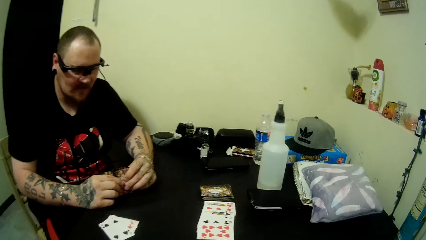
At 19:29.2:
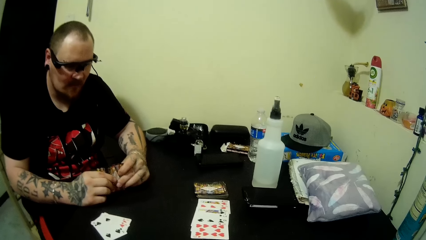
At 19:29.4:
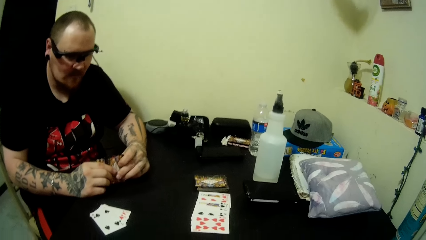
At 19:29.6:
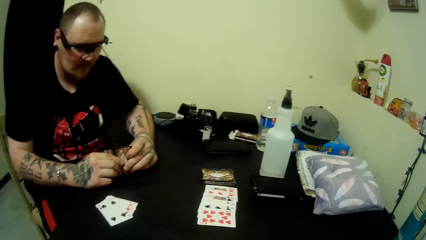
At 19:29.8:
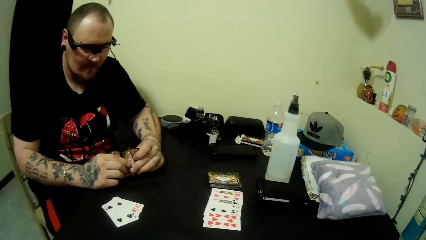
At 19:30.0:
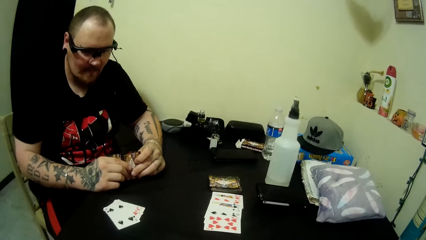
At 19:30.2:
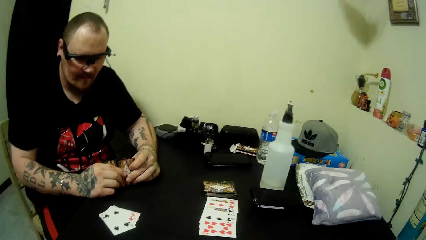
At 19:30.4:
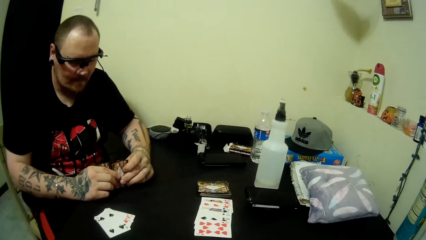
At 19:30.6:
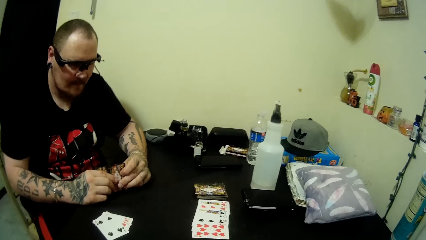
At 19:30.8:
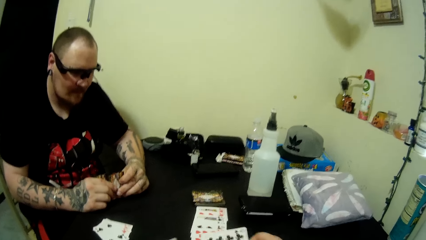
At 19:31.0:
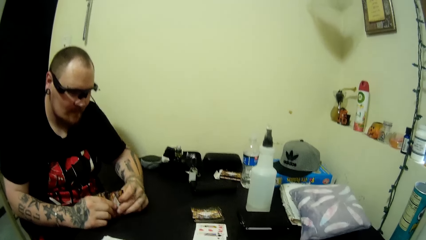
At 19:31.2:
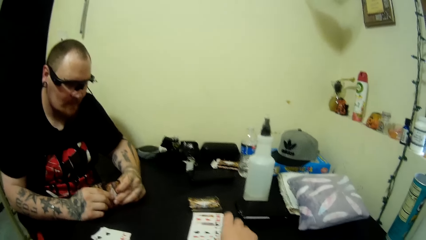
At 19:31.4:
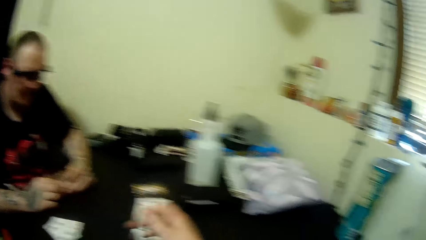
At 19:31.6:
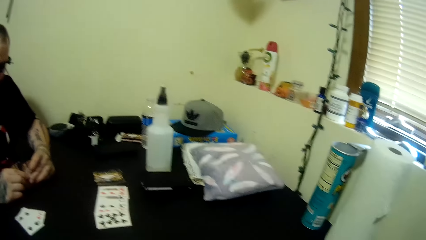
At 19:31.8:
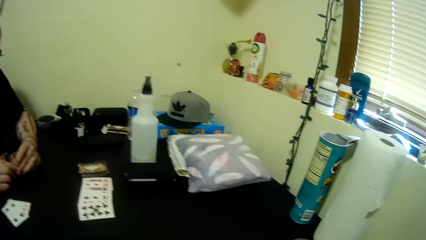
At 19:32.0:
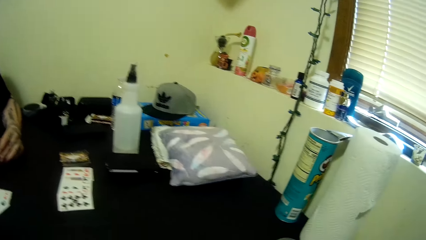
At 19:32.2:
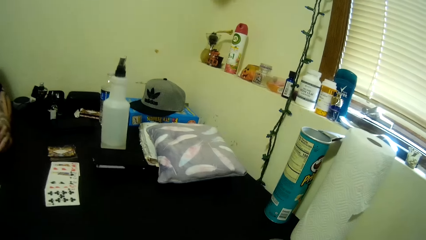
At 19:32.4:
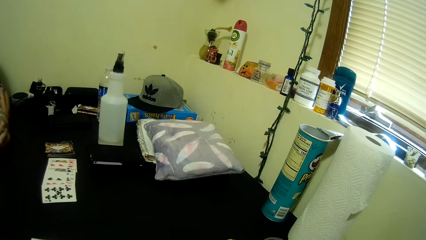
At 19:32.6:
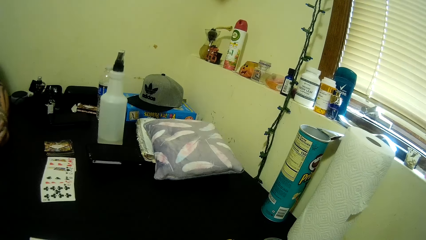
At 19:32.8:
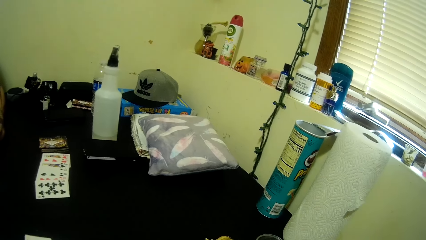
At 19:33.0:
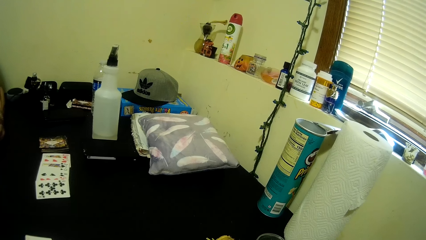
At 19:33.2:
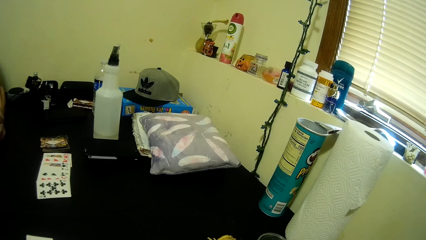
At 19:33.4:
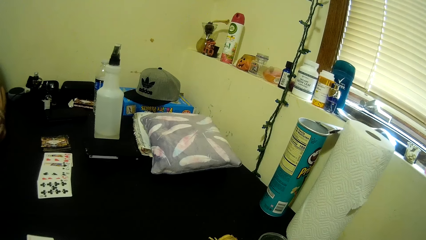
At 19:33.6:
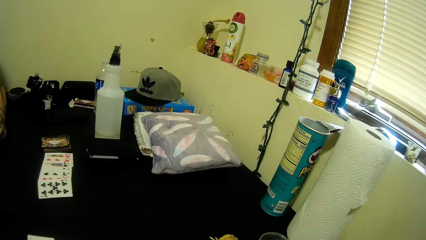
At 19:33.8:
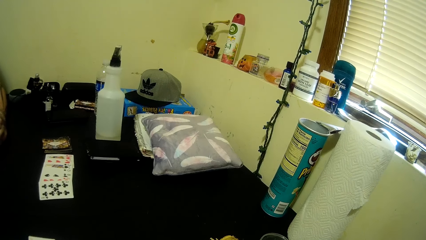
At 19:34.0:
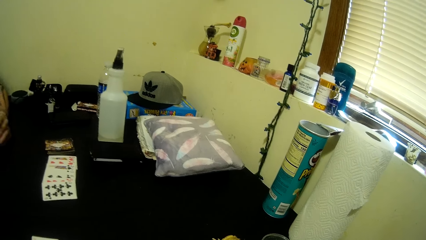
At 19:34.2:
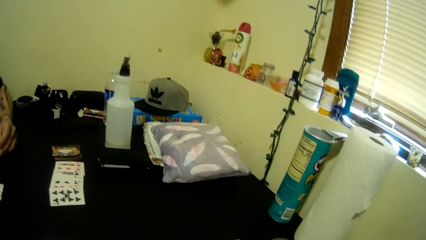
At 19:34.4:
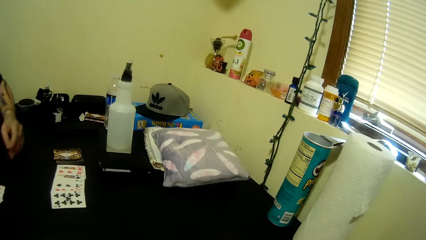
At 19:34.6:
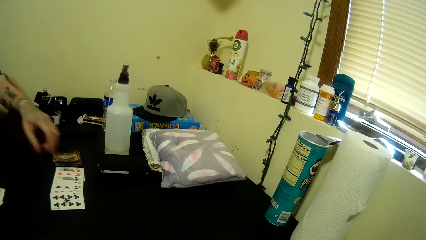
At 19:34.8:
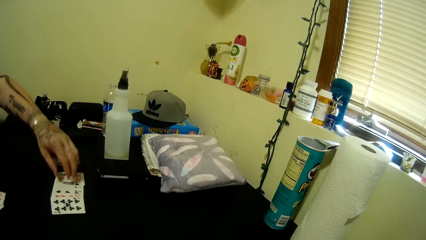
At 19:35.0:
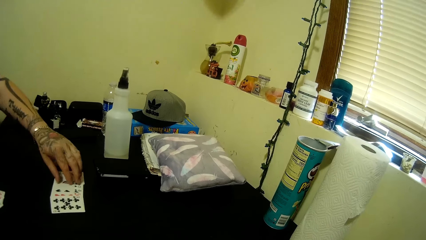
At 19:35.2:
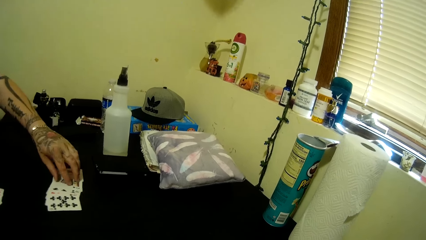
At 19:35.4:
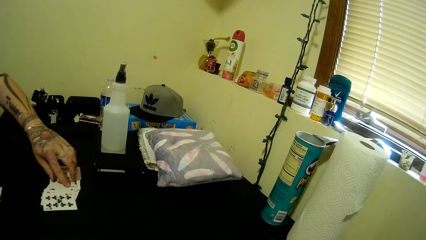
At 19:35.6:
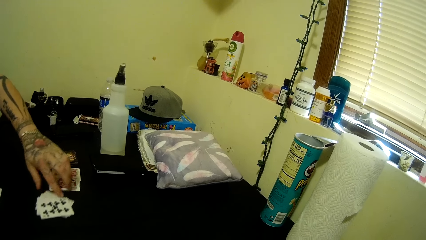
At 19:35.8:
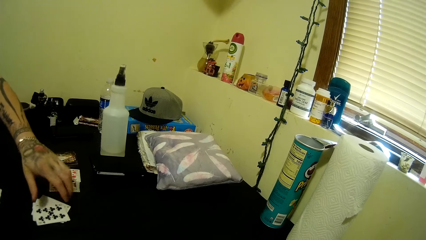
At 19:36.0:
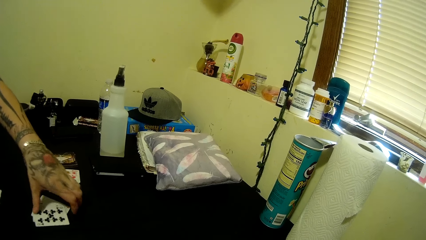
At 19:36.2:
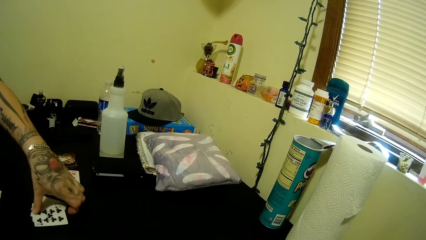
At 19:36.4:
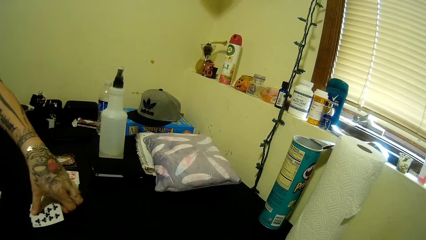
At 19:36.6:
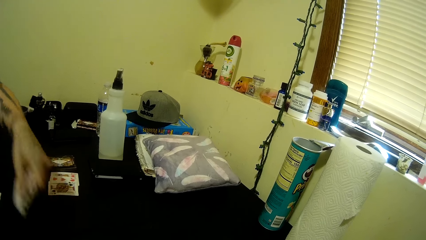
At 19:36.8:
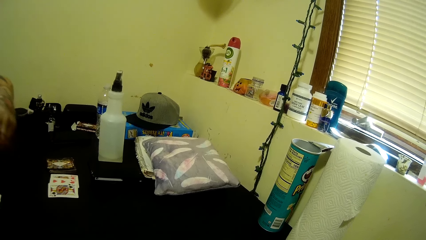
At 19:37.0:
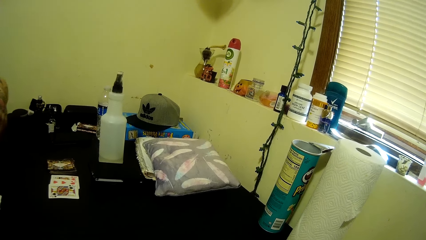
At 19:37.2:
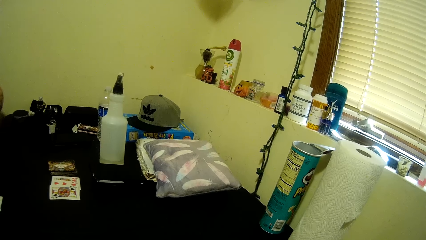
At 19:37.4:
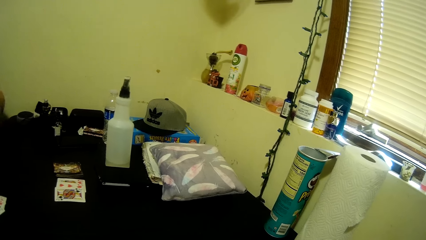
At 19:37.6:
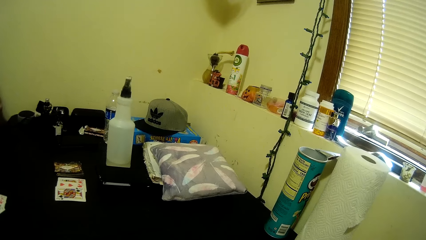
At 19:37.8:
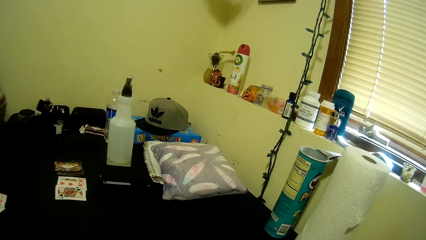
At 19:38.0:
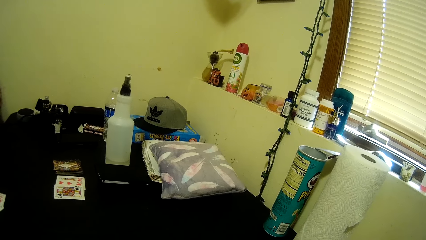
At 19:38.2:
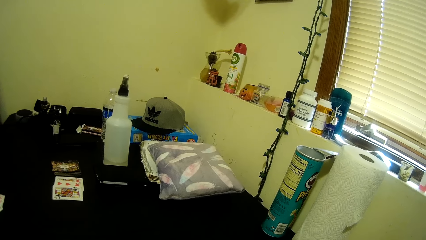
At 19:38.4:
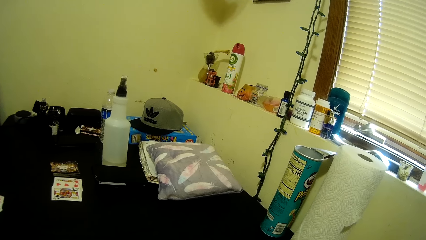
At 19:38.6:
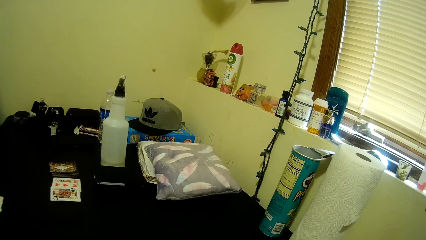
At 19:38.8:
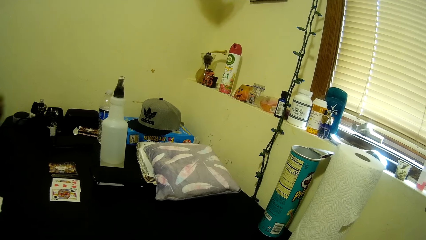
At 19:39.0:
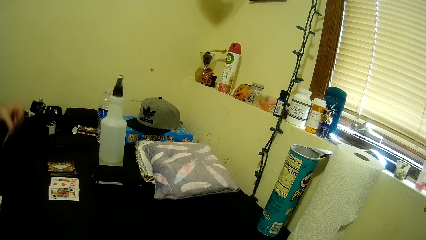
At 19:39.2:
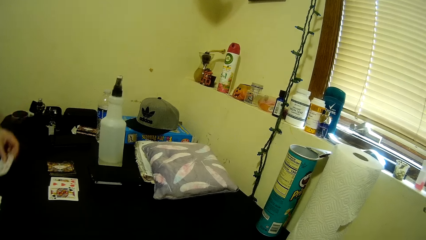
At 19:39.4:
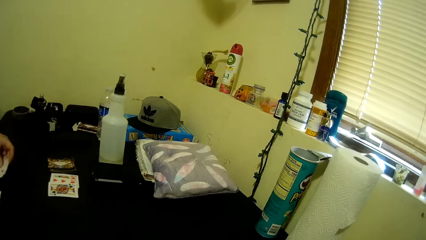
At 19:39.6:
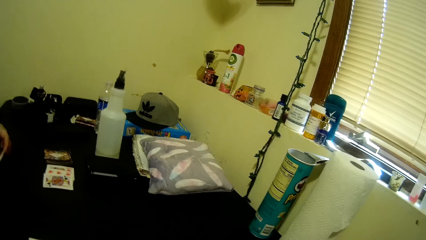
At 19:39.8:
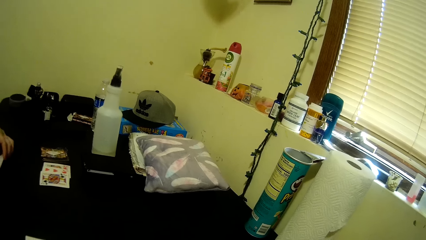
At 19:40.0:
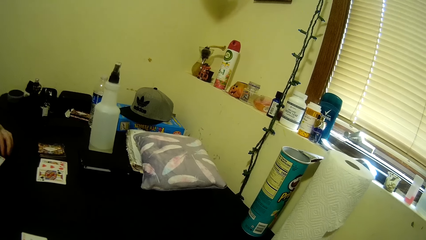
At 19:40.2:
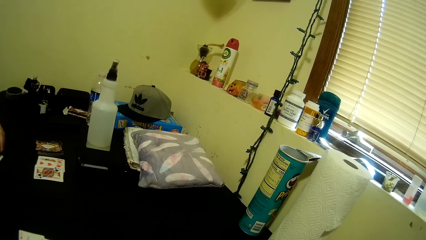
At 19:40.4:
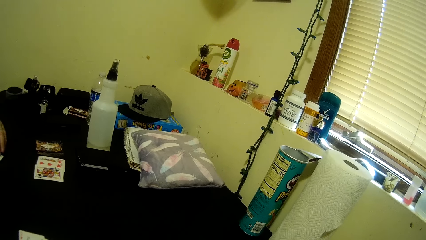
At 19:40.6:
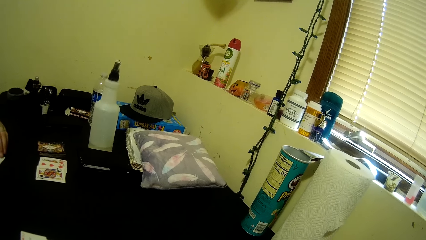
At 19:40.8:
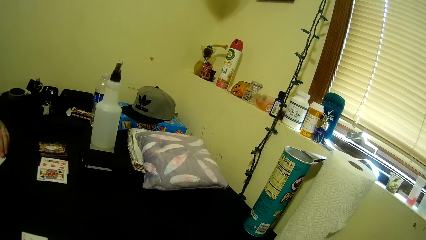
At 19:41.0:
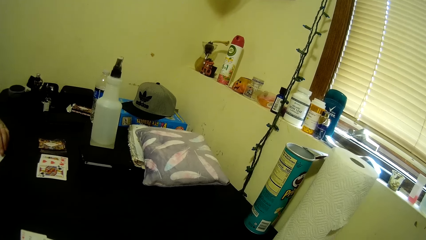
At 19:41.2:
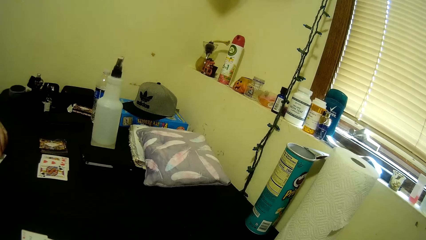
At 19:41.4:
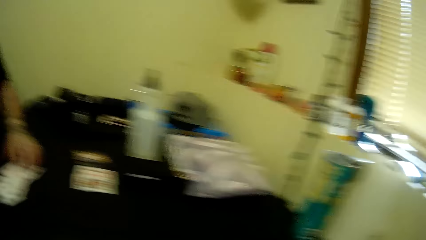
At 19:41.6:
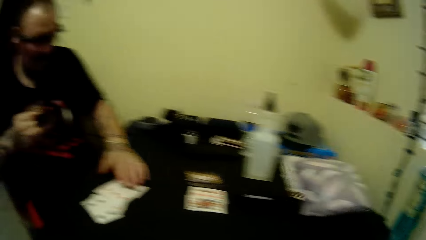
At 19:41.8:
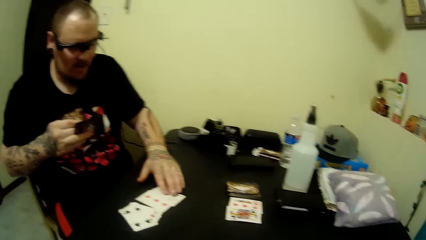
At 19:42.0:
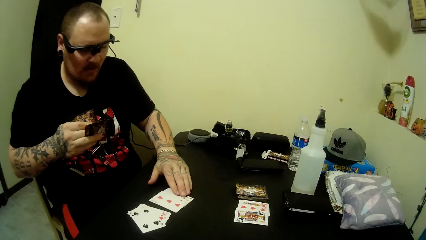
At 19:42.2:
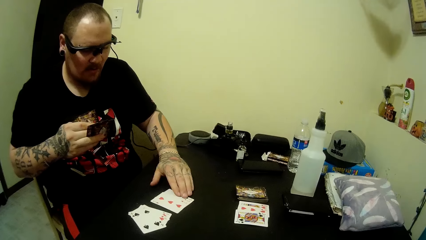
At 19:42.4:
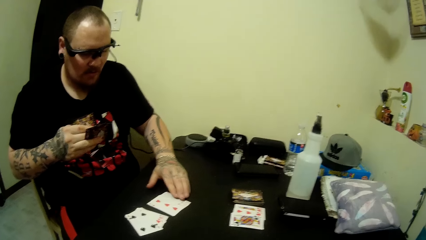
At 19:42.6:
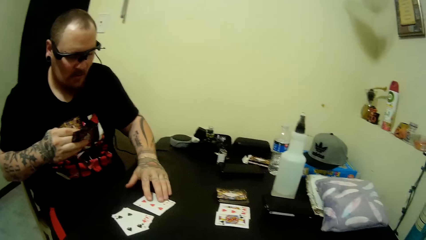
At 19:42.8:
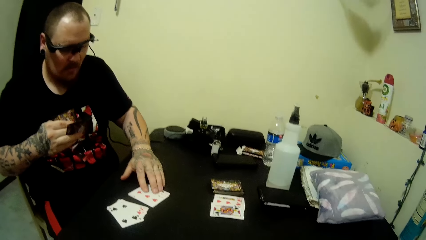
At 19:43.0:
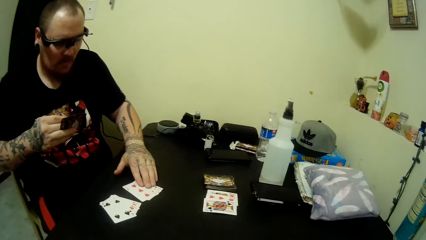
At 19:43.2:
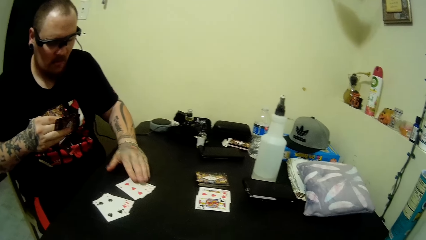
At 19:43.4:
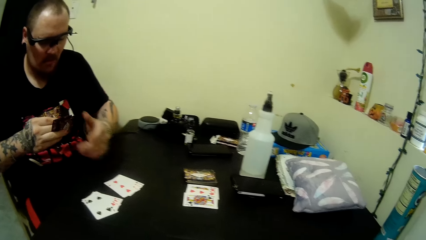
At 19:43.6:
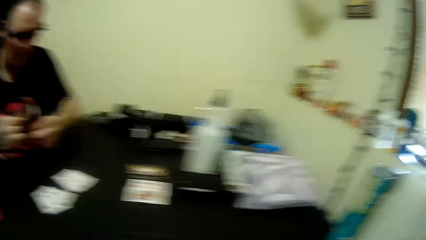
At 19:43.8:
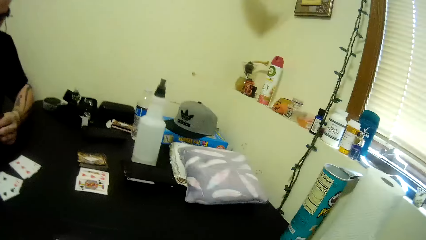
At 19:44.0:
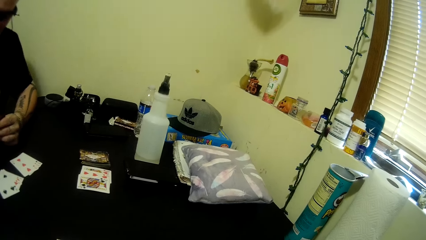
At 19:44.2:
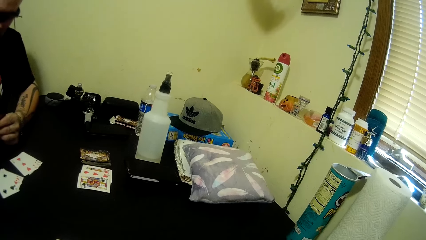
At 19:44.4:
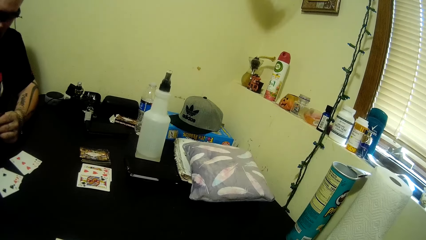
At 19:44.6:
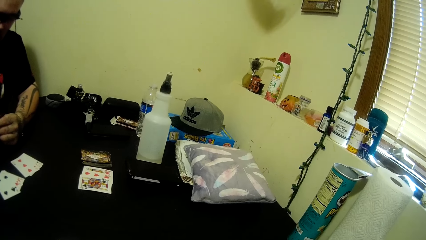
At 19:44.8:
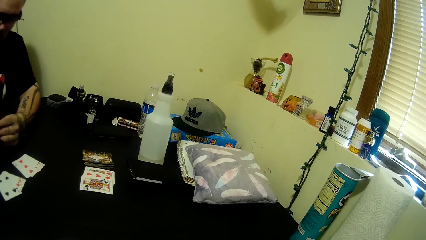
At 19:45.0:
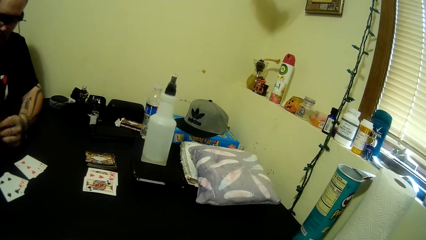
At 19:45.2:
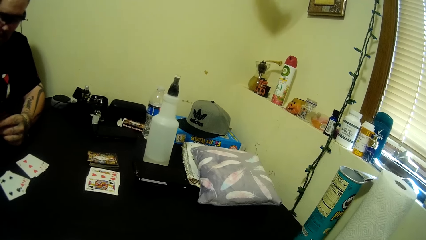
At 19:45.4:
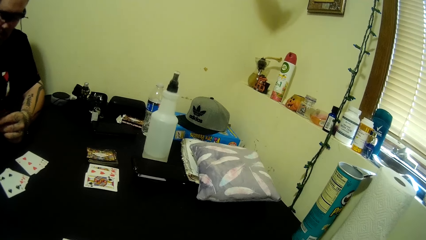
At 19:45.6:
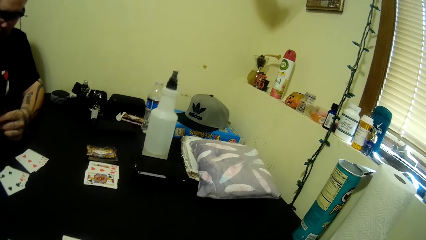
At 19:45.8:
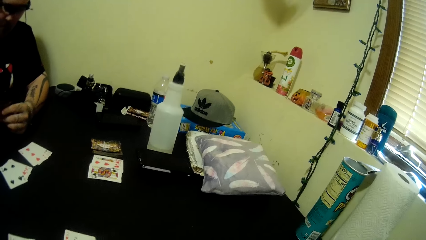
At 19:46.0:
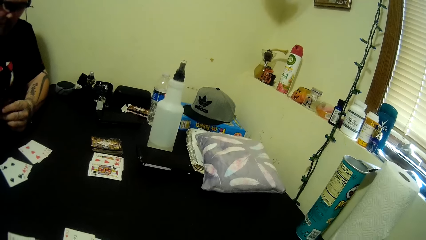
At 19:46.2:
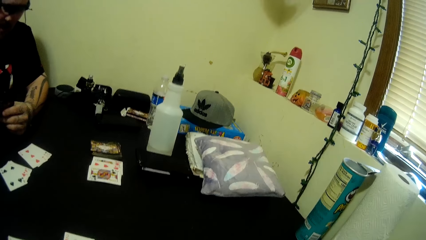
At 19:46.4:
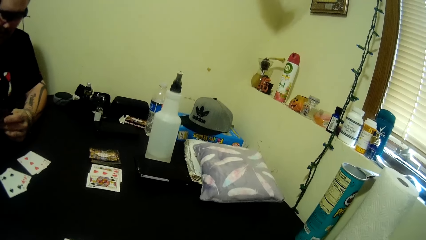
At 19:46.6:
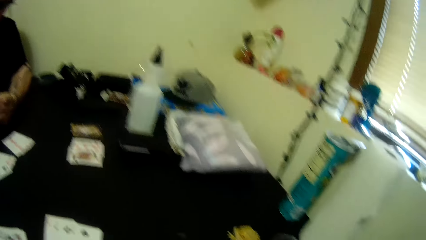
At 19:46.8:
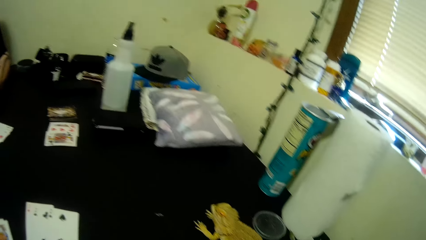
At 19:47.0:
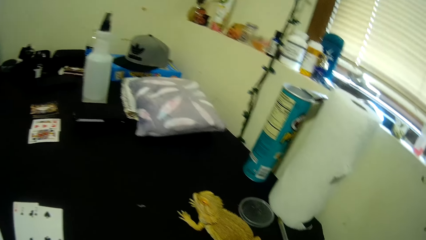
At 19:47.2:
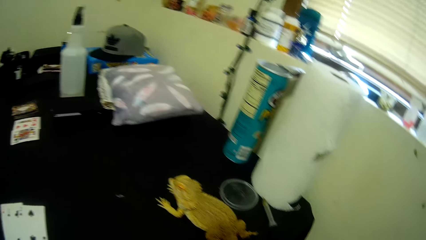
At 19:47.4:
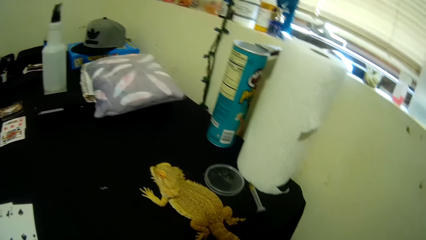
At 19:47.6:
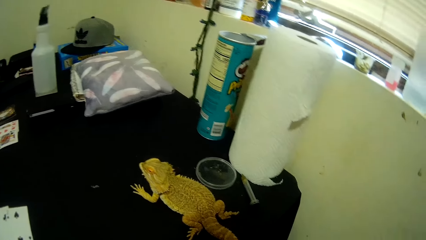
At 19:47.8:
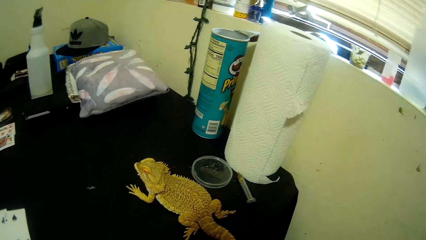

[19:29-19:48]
The camera wearer places a card on the table. They talk to a man. They stare at the table. They talk to the man. The man moves some cards on the table. The man takes a card on the table. The man places some cards on the table. The camera wearer observes the man. The man checks the cards in front of him. The camera wearer stares at the table.
